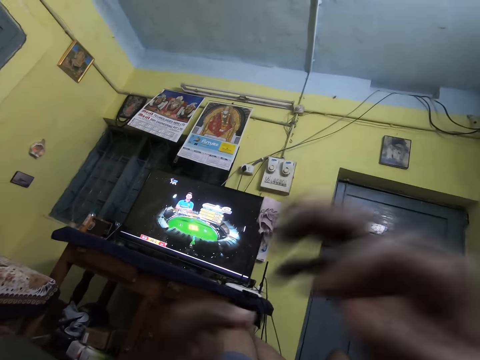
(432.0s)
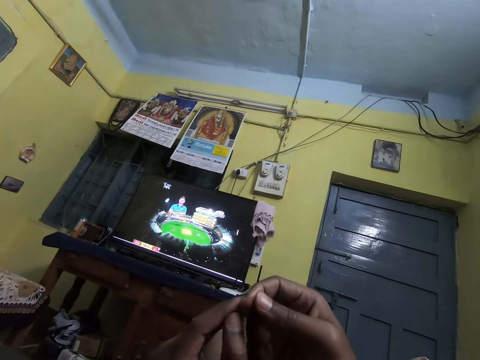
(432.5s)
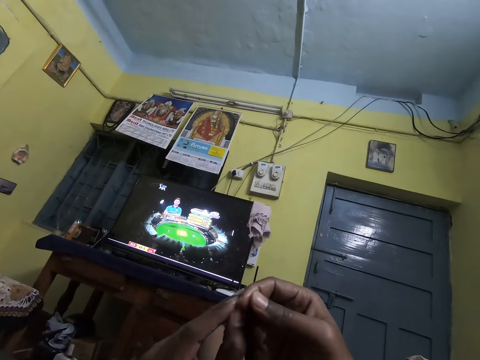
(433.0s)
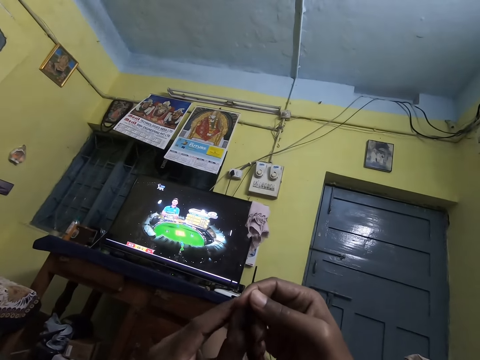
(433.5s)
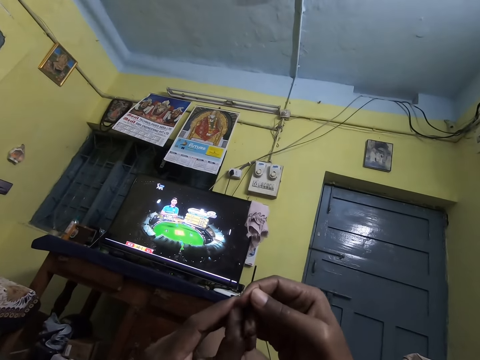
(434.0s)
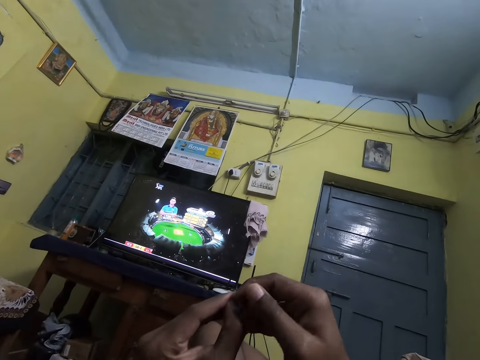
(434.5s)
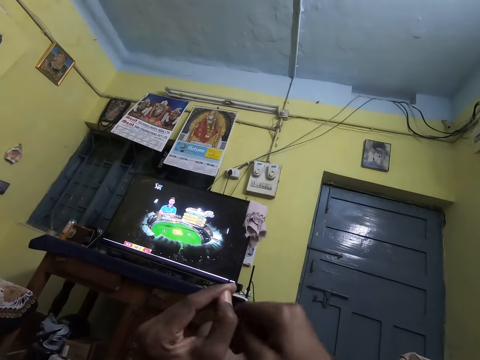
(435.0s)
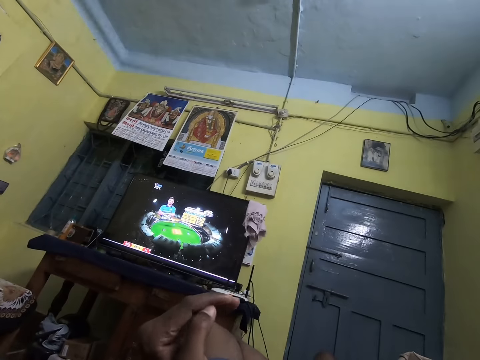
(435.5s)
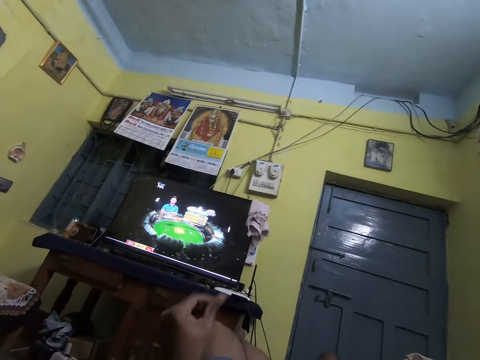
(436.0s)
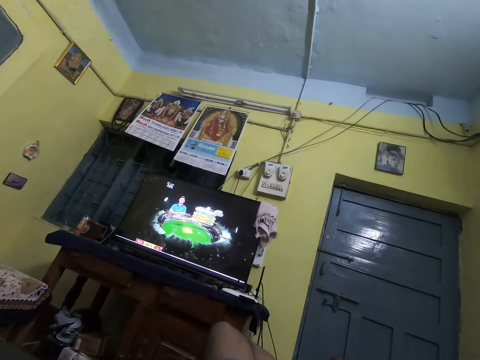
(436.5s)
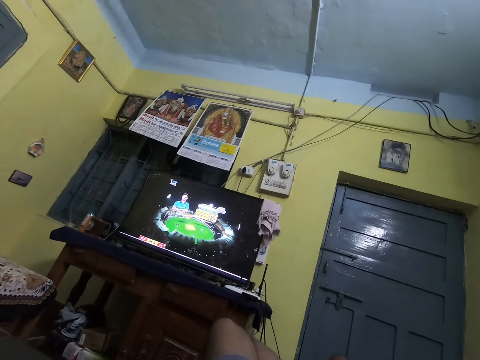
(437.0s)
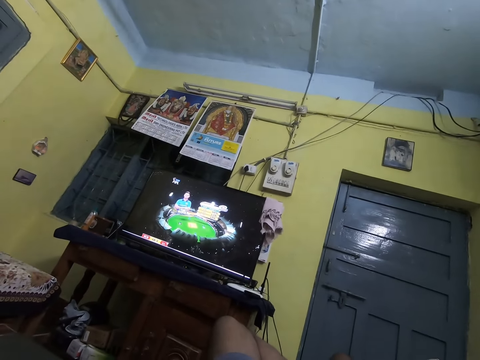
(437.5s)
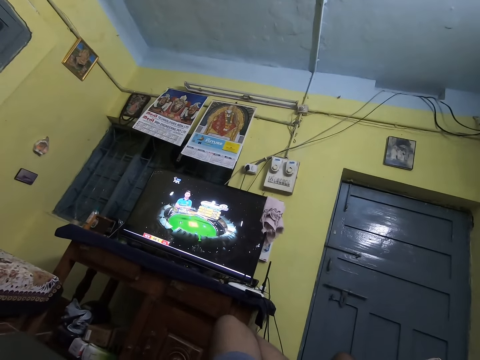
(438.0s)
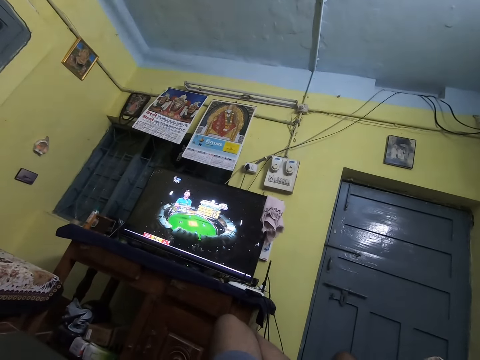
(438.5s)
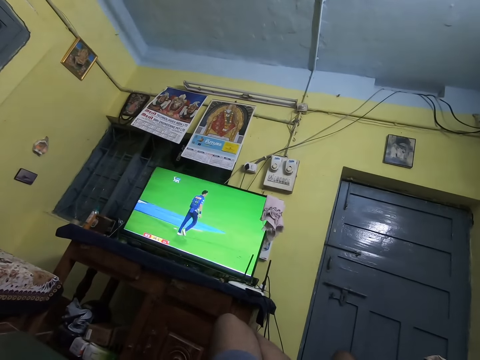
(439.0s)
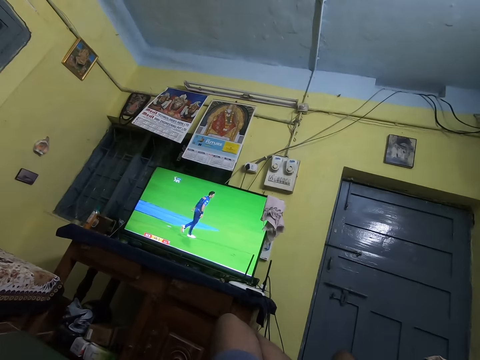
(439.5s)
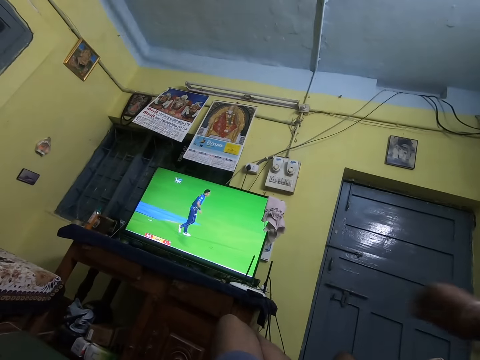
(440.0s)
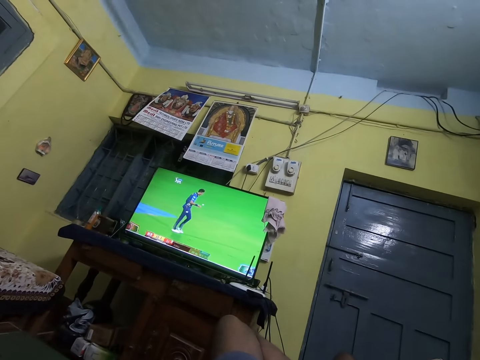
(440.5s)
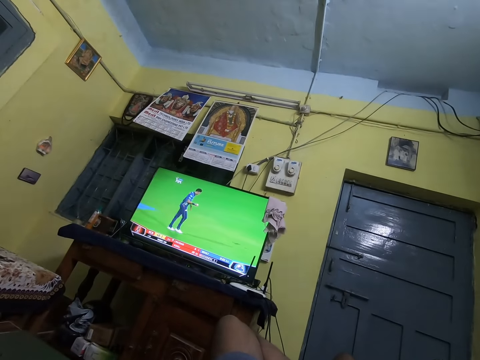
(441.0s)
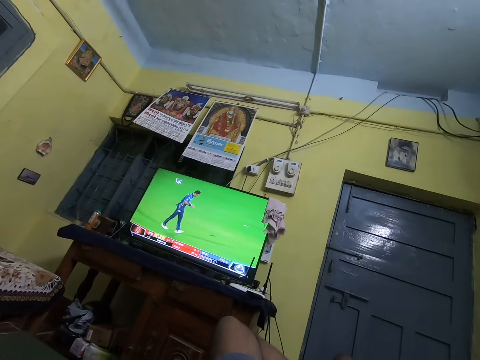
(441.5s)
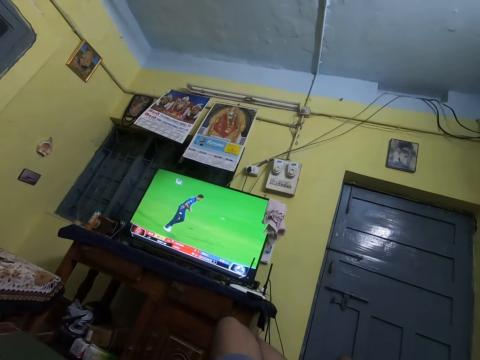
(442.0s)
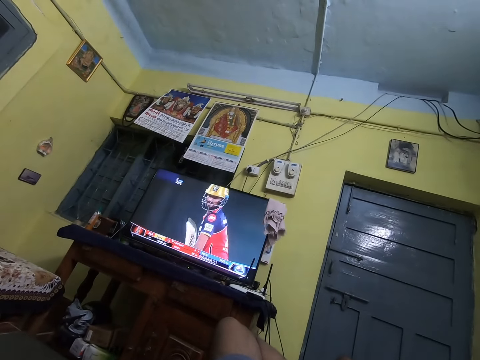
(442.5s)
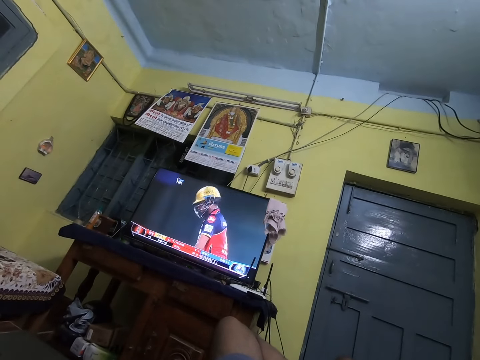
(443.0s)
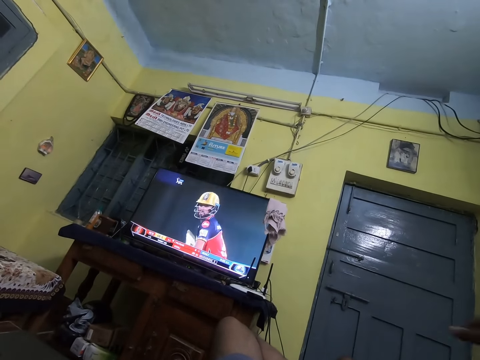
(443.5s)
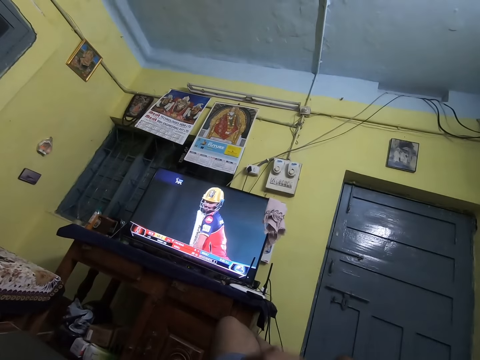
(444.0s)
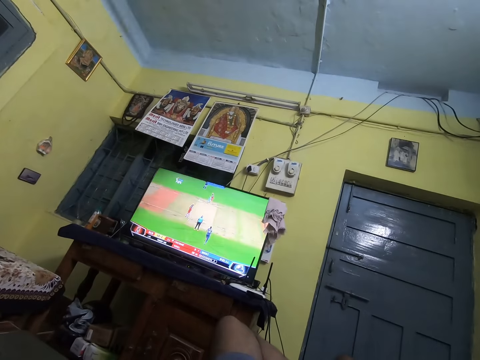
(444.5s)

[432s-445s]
The camera wearer looks at the hands. They touch the right hand finger. They scratch the nails. They rub the fingers. They drop the hands. They watch the television. They watch the television again and lift the hand up.

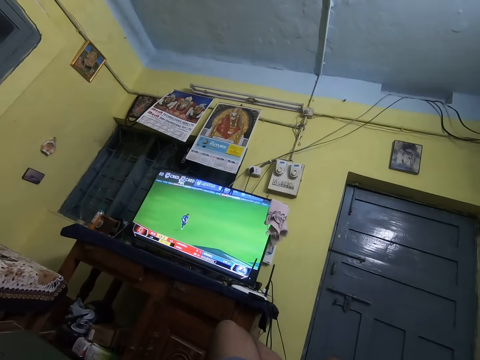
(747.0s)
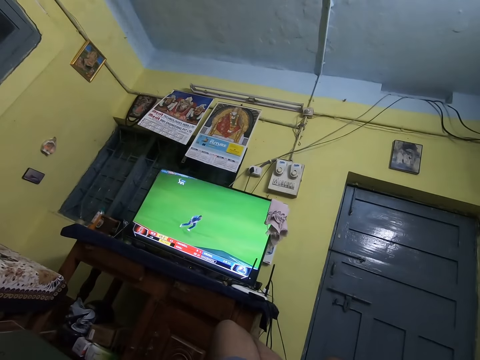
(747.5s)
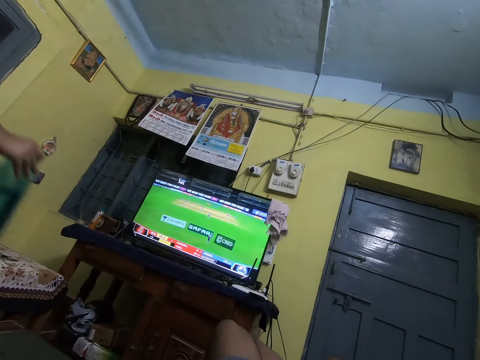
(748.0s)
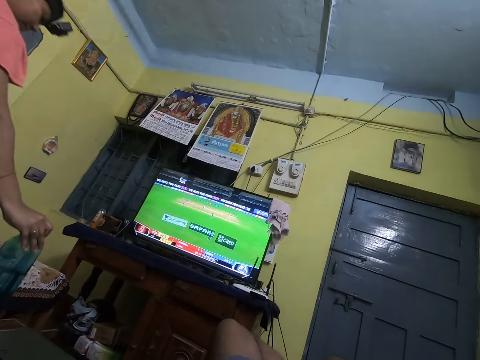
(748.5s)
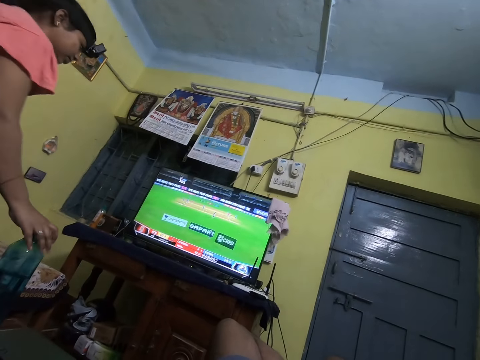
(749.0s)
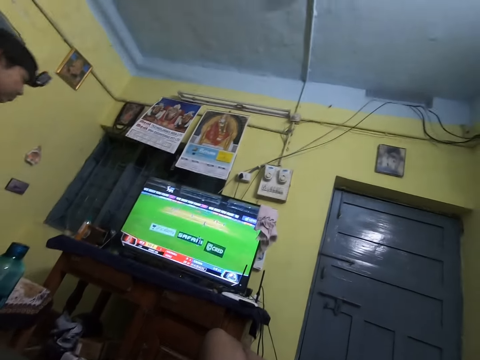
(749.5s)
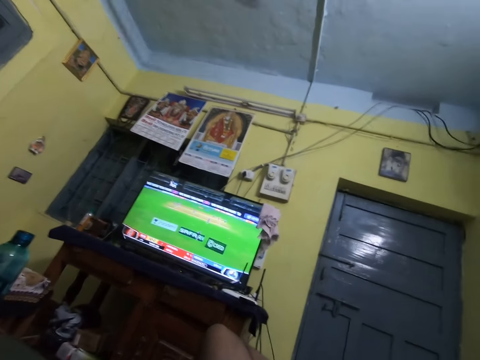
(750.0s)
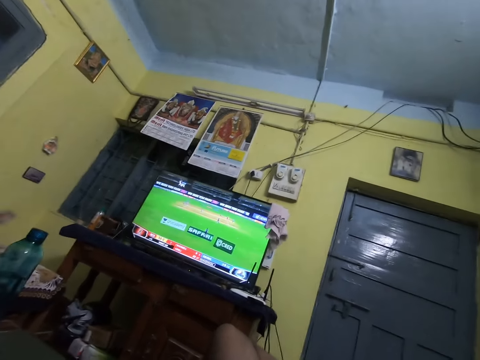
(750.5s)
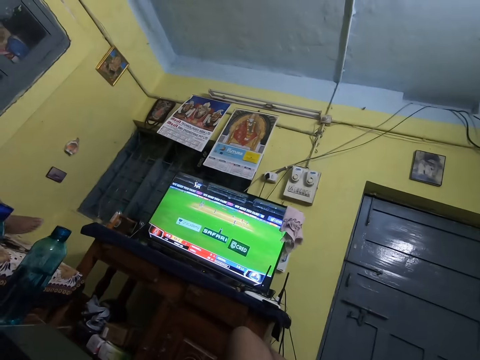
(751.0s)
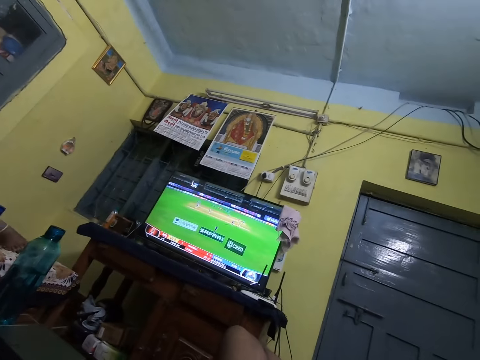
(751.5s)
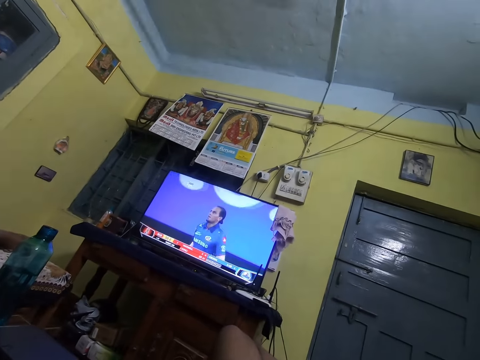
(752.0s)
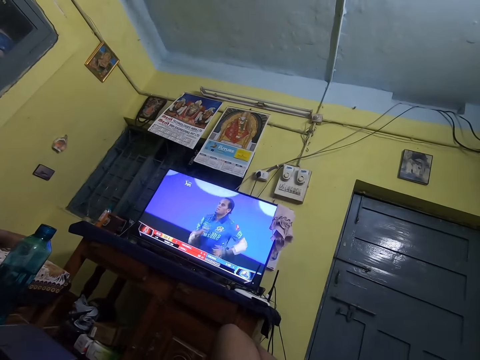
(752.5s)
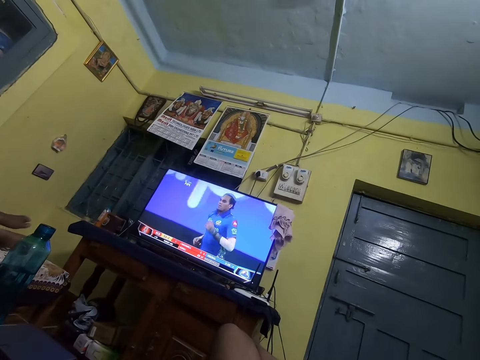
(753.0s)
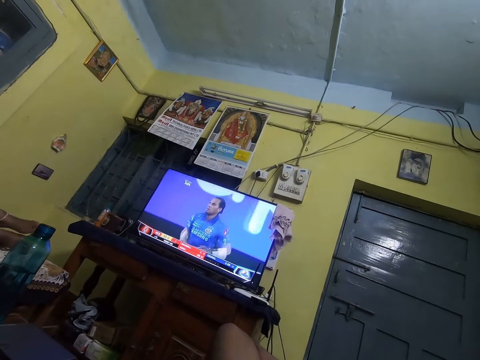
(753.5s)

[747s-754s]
The camera wearer watches the television. A person puts the bottle on the table.

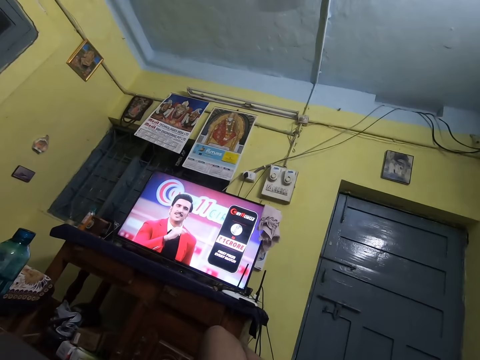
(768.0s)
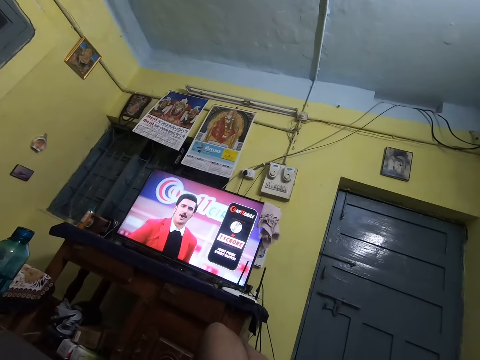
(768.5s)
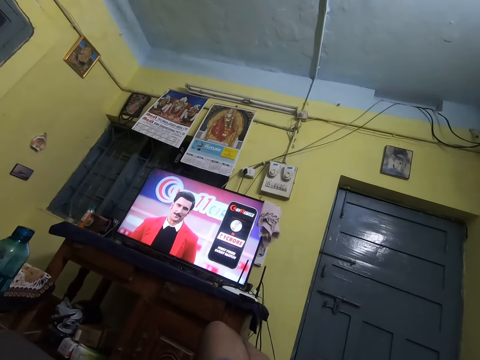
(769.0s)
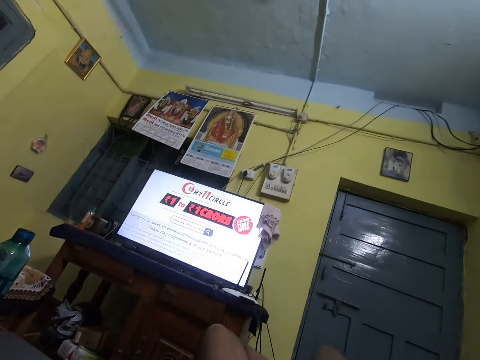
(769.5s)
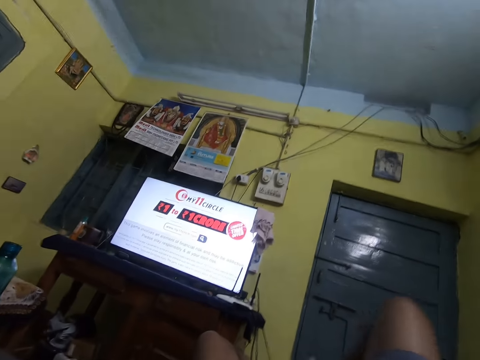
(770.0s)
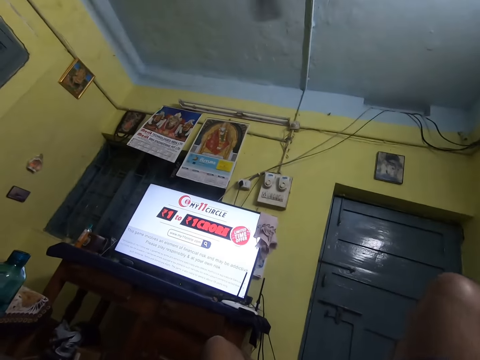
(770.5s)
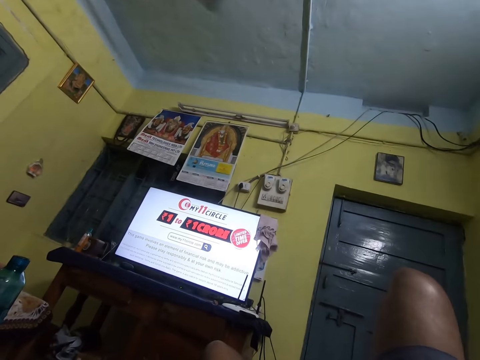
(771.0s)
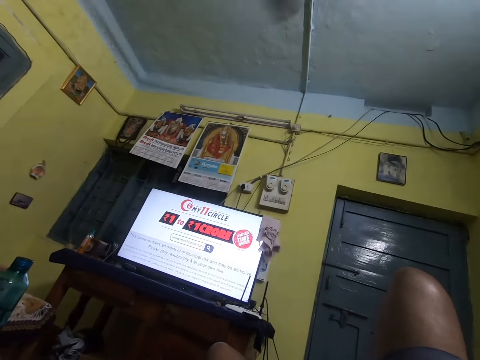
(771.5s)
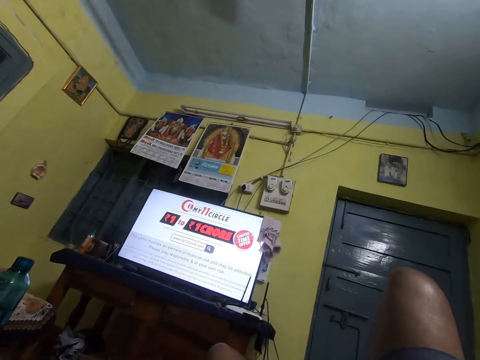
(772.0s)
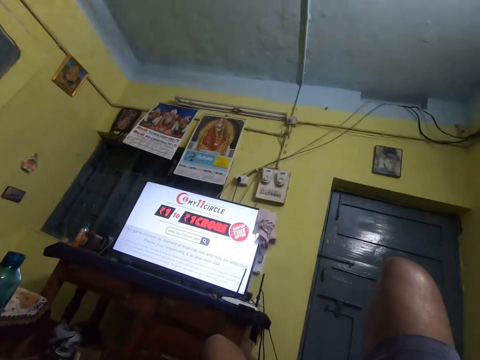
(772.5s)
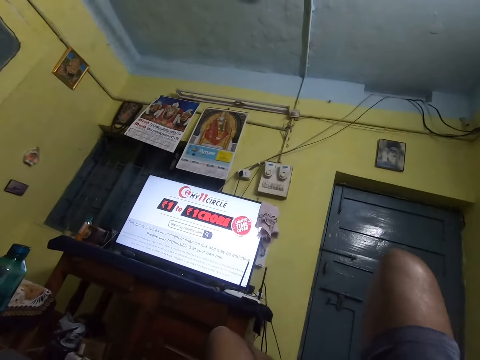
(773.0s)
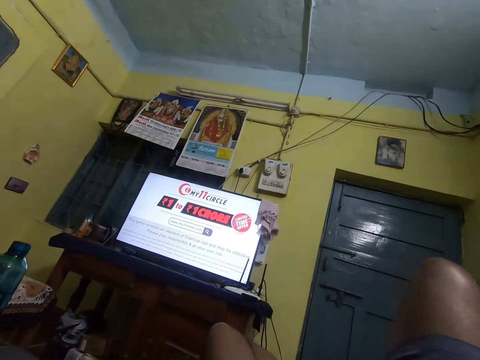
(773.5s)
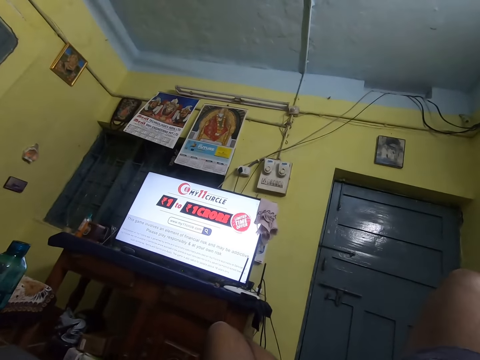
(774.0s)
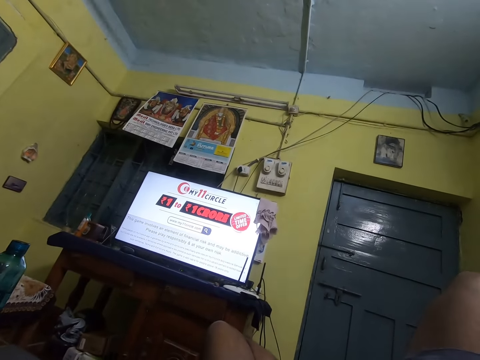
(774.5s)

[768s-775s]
The camera wearer moves the right leg. They move the right thigh.
